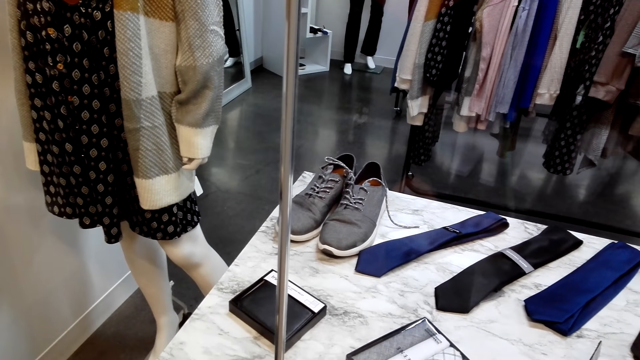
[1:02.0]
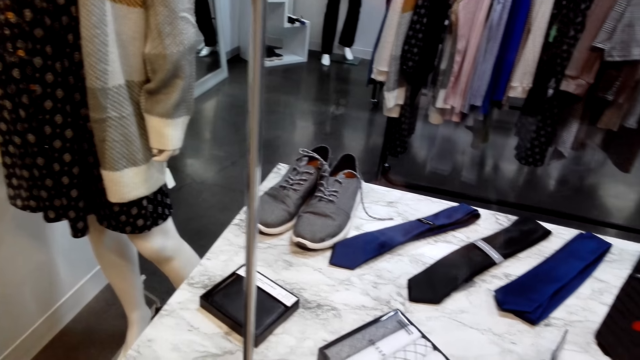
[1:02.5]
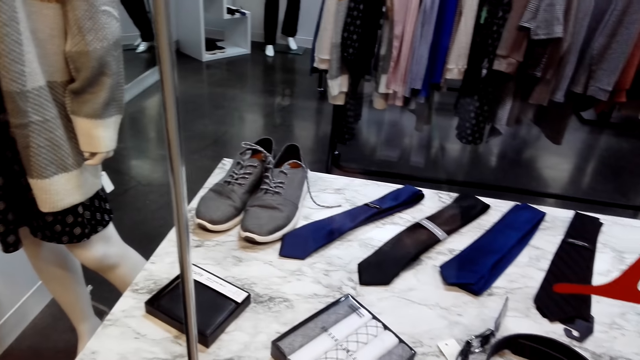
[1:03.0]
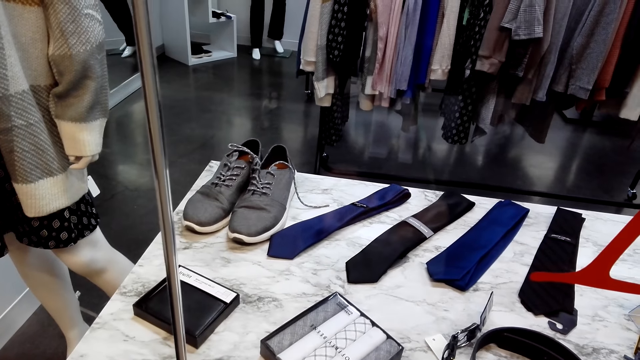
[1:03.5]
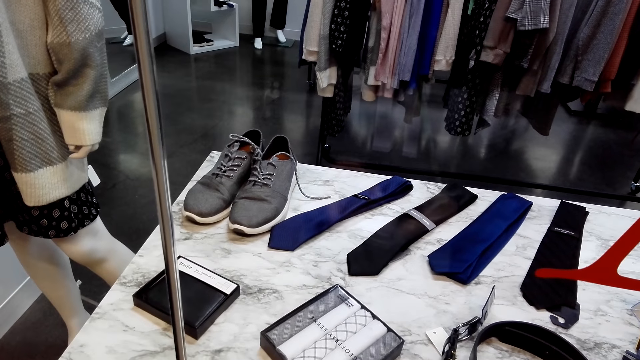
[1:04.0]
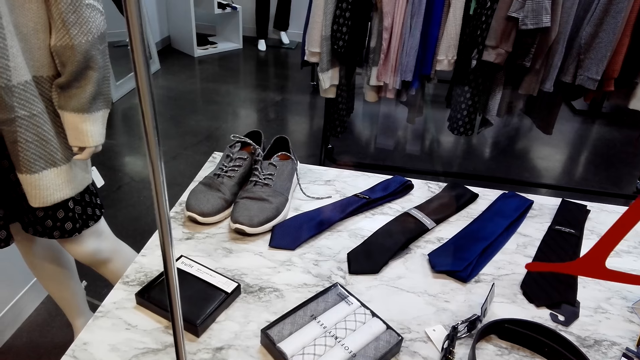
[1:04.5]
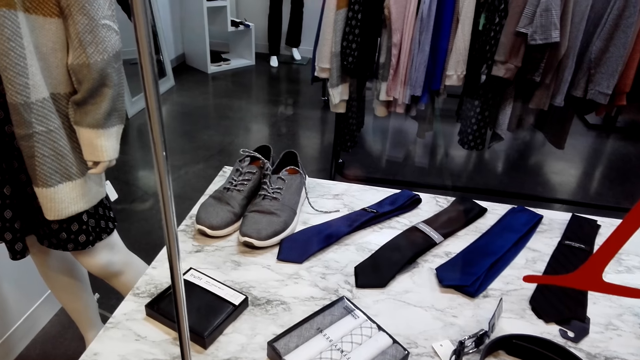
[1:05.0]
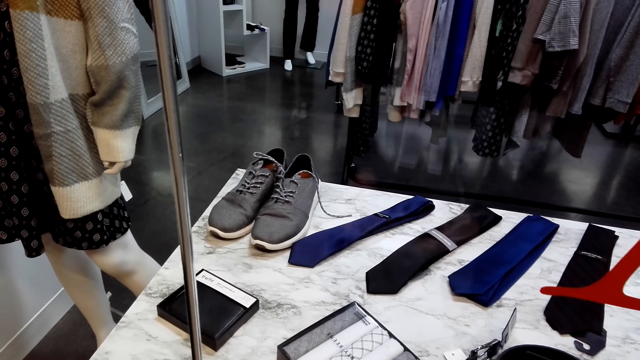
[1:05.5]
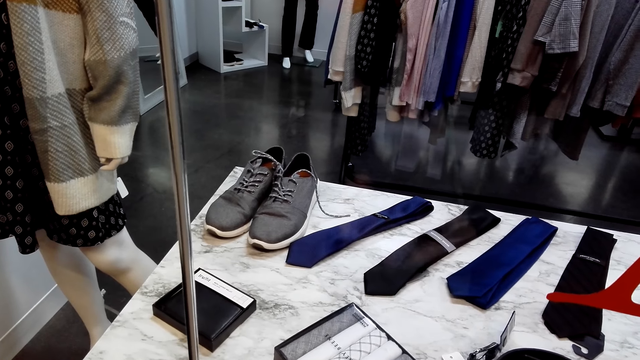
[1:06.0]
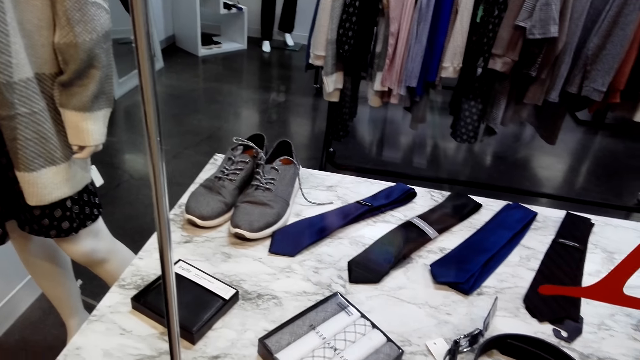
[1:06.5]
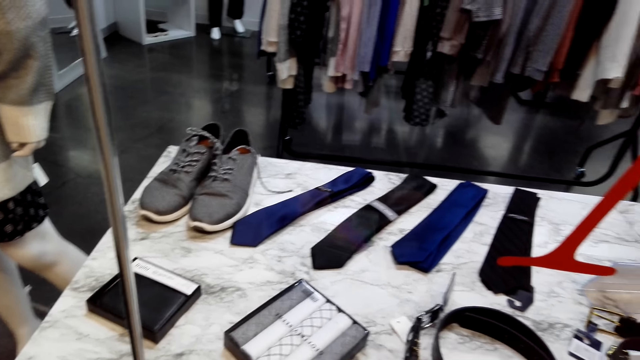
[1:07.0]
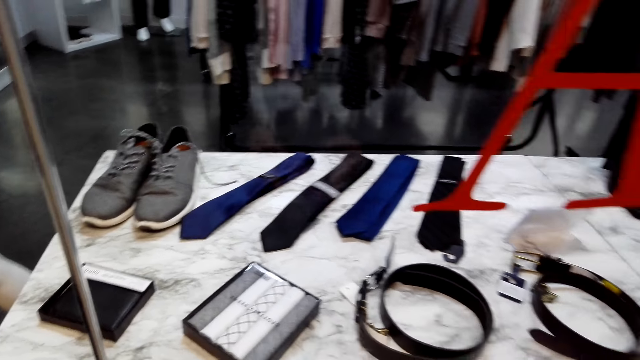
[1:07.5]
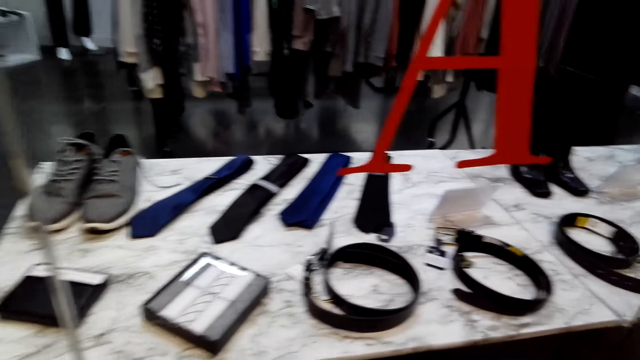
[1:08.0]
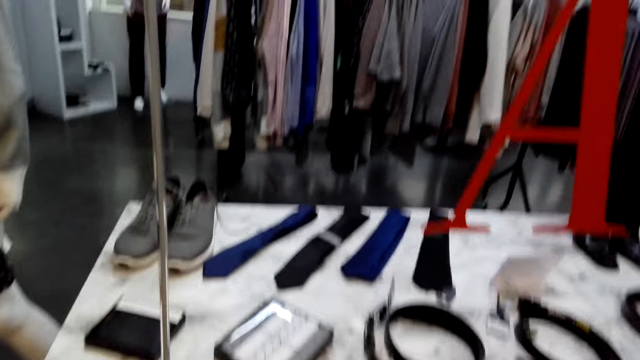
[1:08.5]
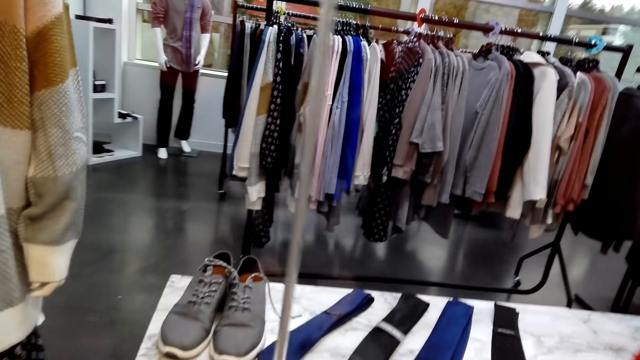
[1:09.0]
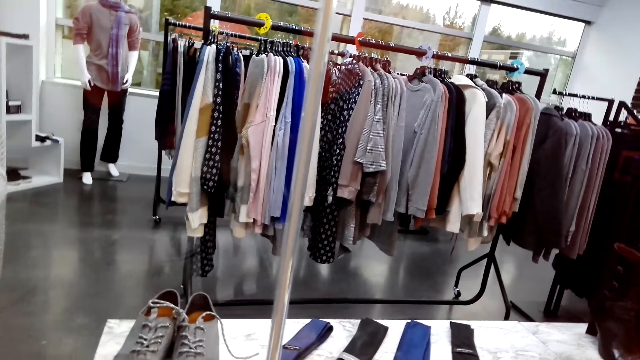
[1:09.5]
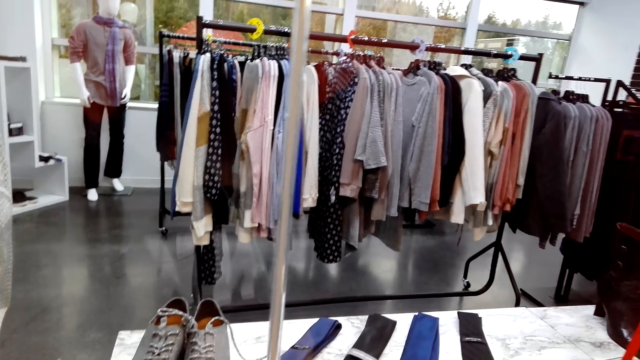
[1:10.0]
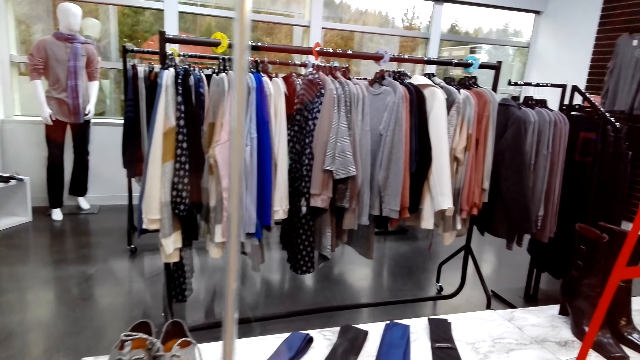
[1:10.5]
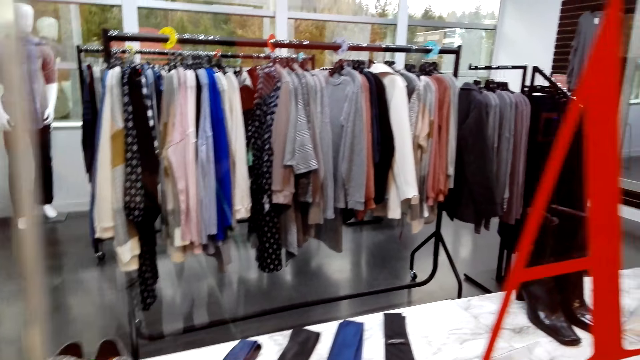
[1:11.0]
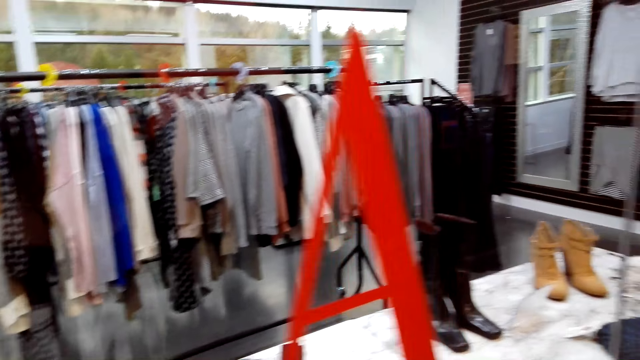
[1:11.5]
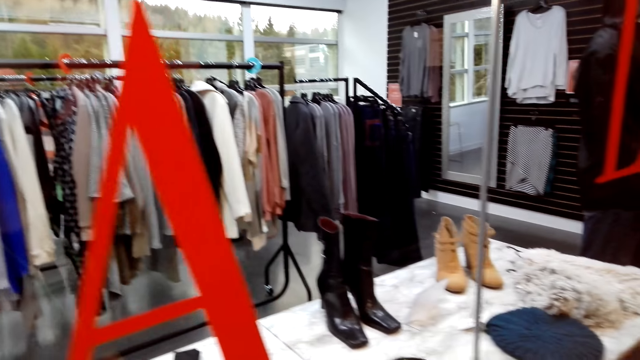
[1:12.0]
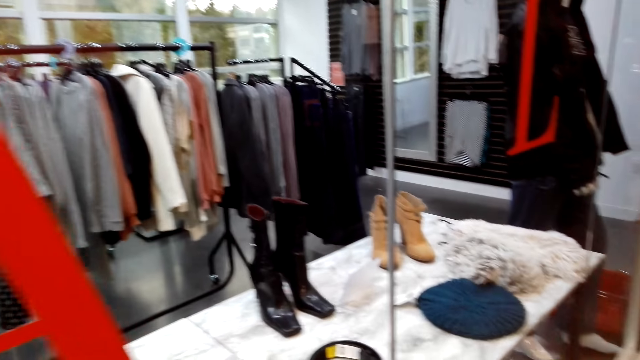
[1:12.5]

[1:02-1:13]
The camera wearer looks around.

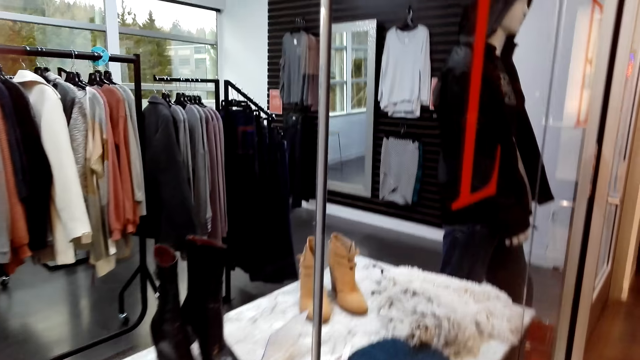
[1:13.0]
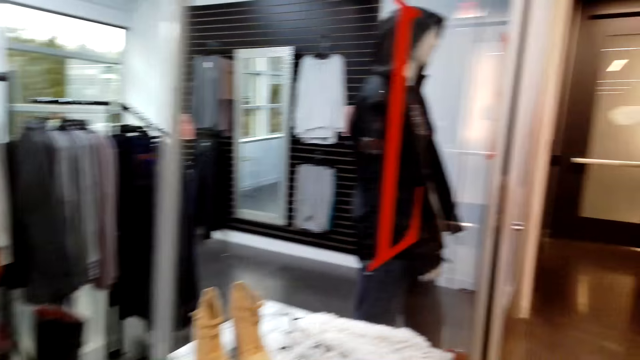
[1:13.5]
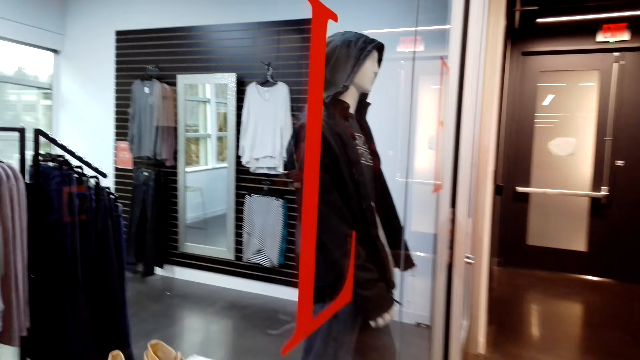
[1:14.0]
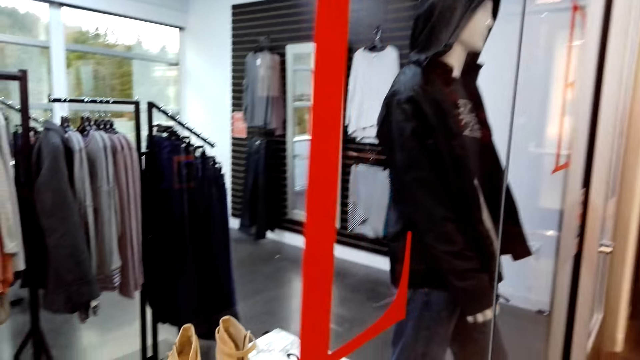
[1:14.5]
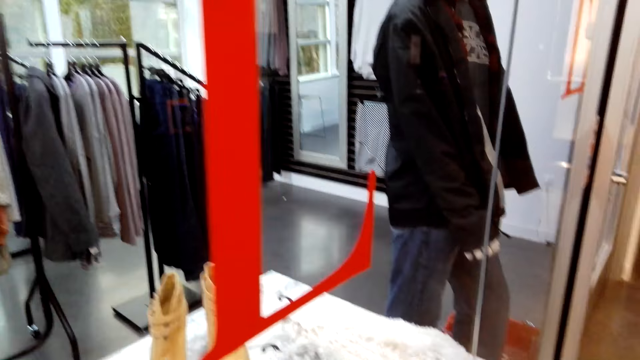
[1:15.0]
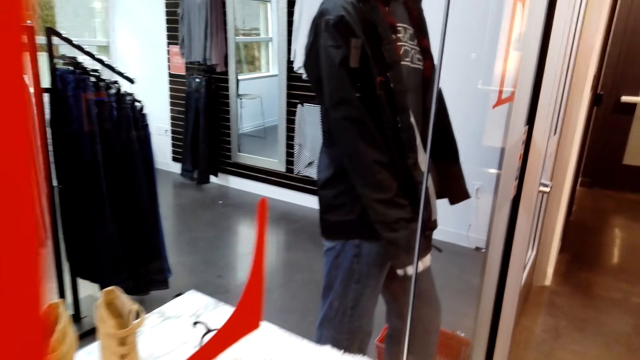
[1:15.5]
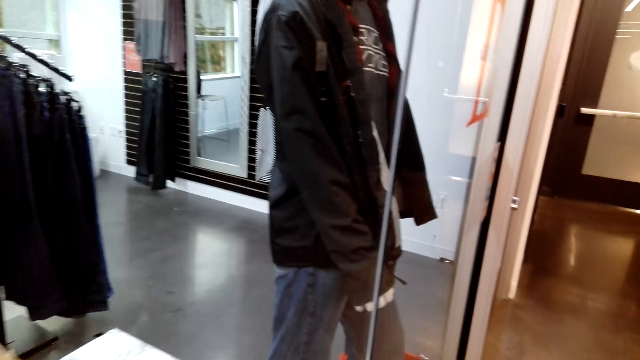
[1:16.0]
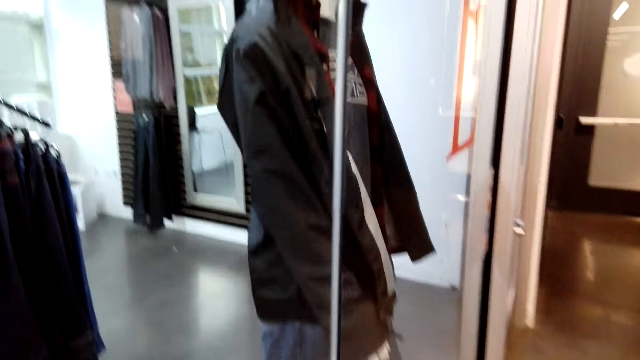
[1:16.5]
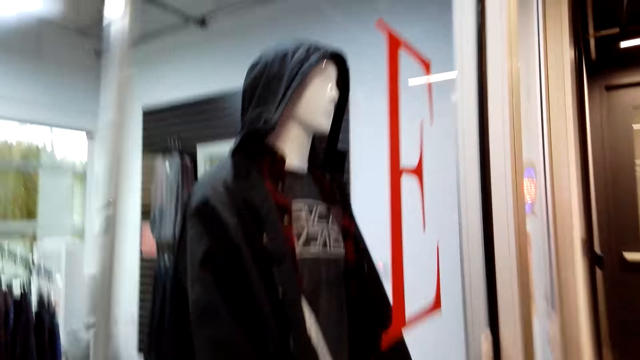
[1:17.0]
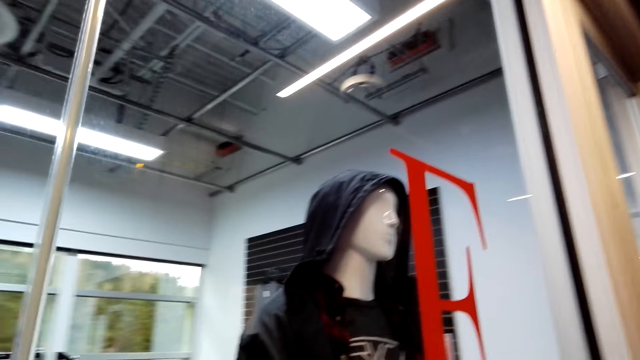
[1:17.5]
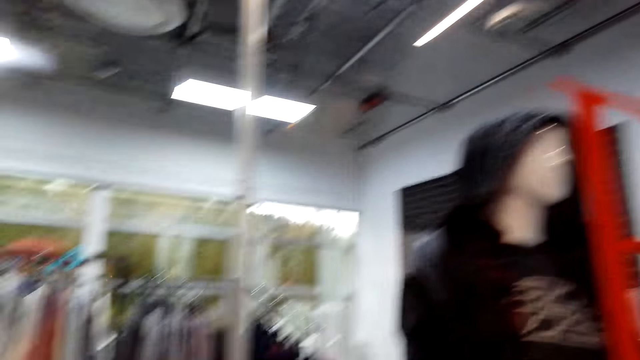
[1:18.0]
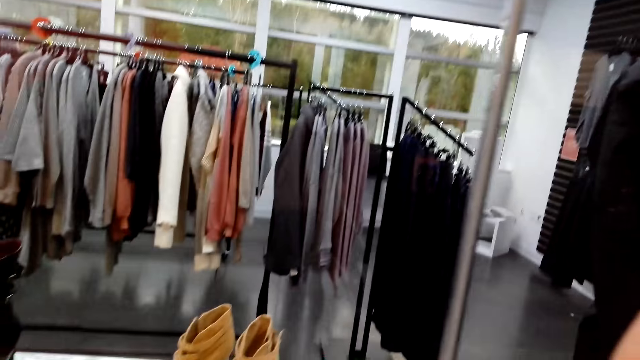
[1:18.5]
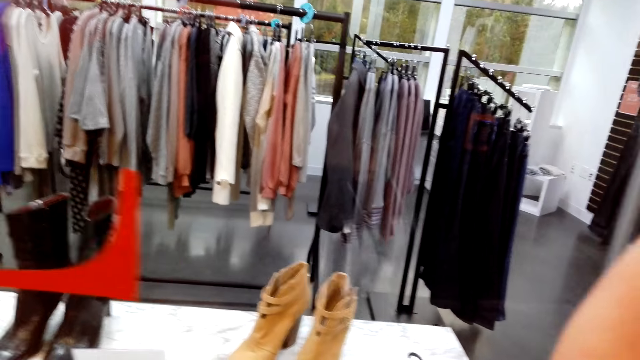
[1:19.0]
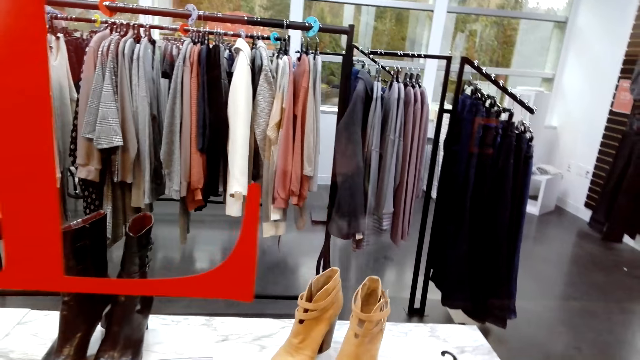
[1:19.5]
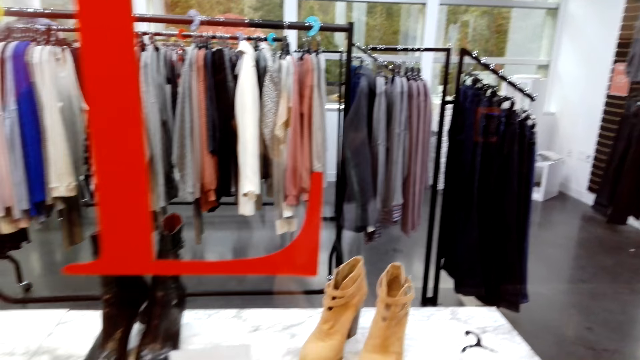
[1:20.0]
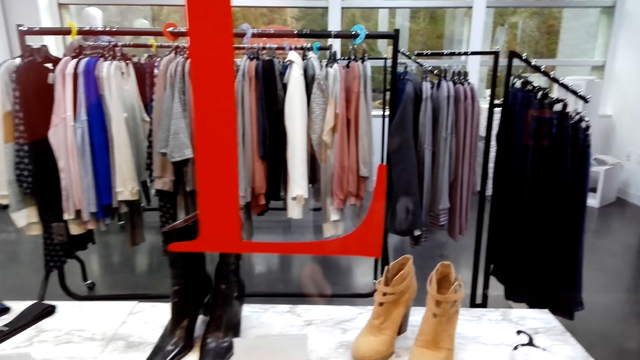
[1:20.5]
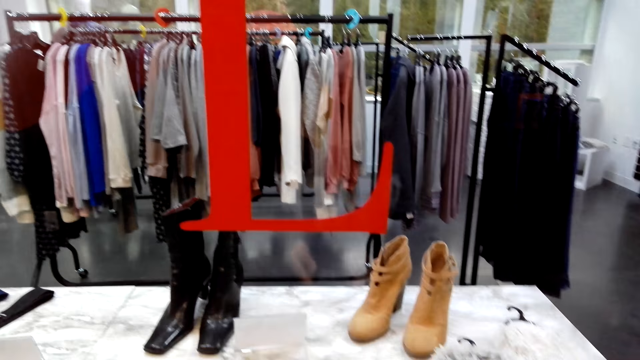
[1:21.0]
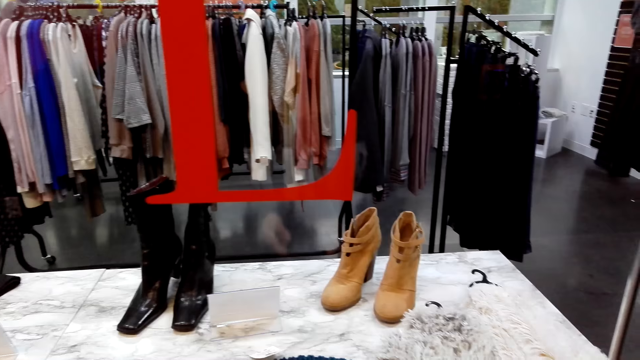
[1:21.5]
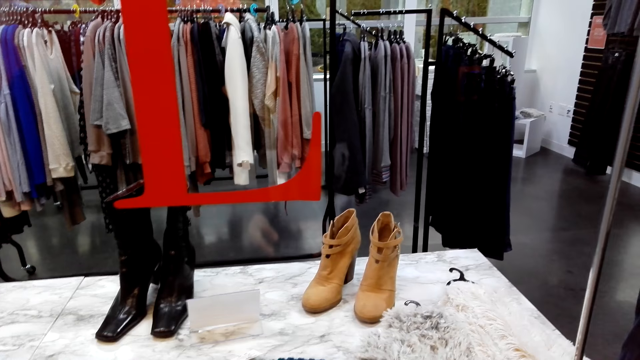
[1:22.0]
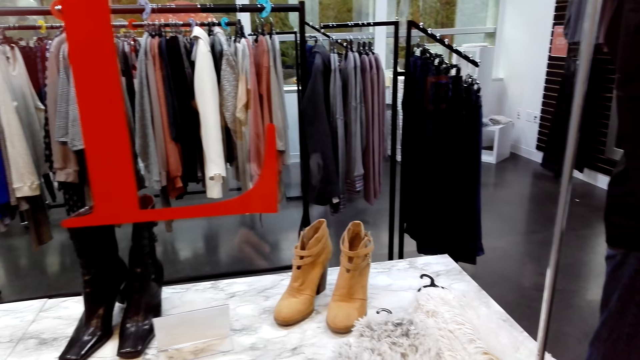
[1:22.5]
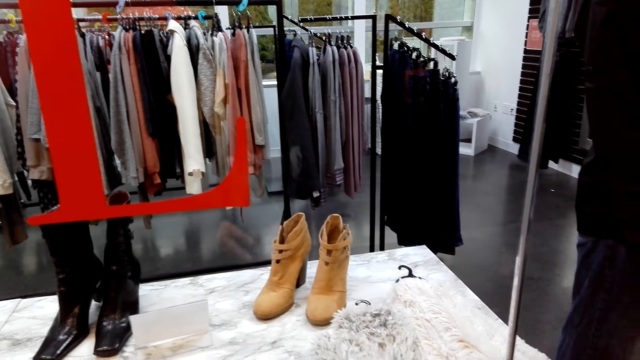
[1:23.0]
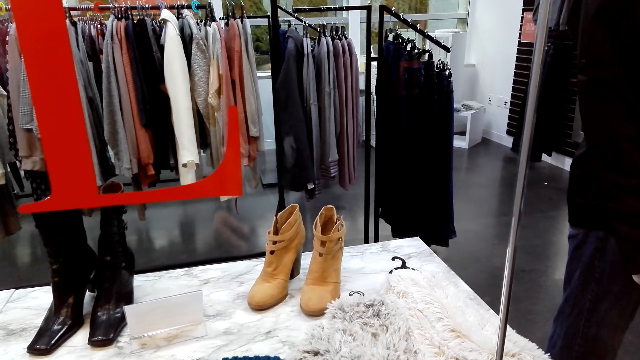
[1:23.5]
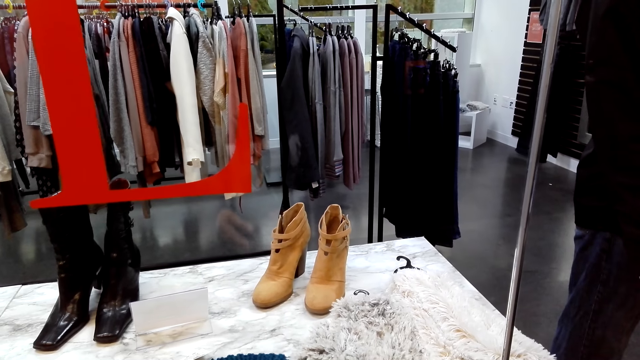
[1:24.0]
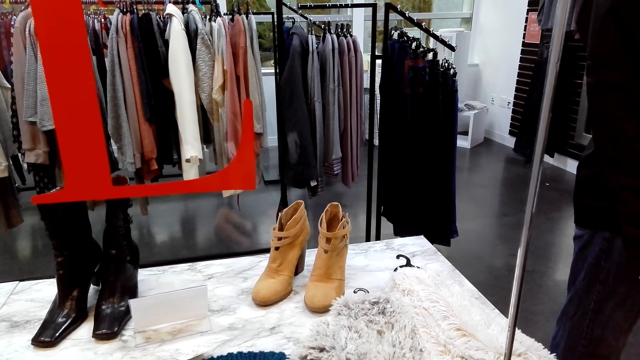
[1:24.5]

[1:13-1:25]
The camera wearer moves around, raises a hand and lowers the hand.
